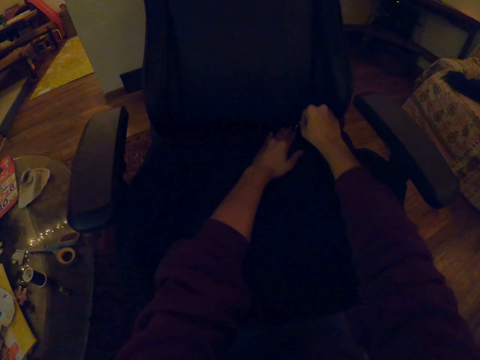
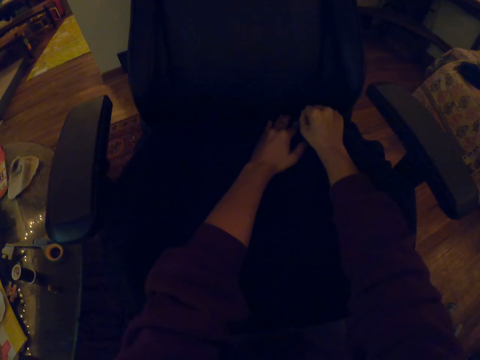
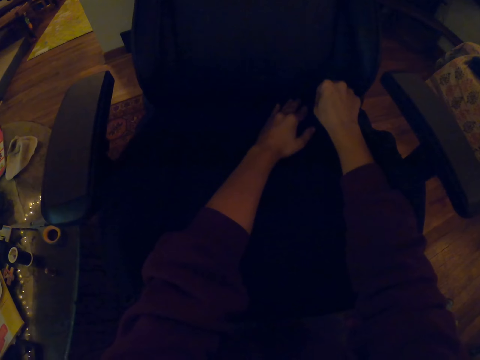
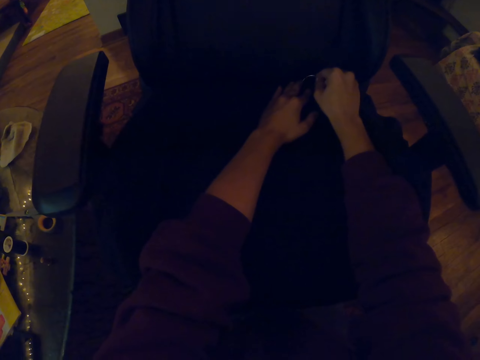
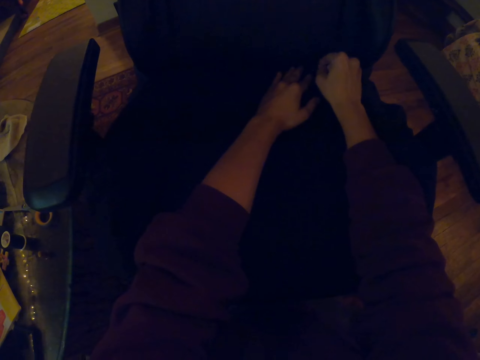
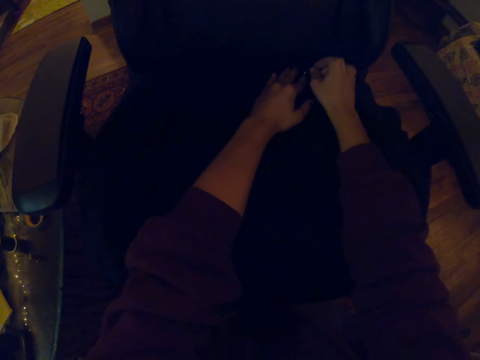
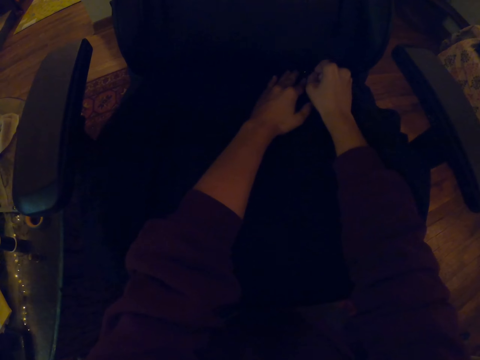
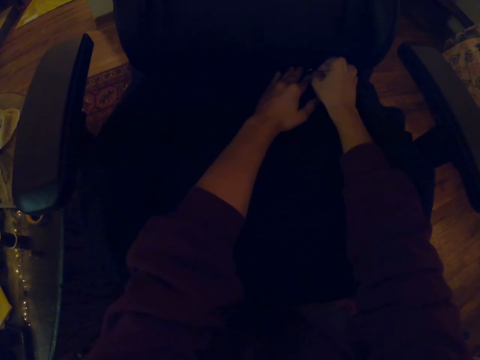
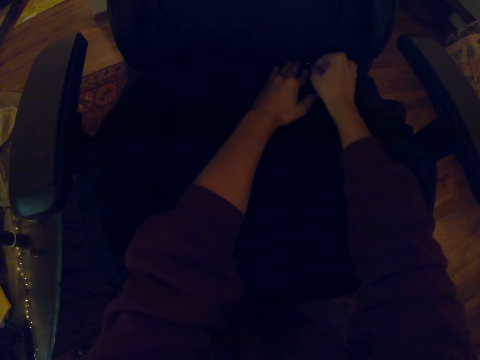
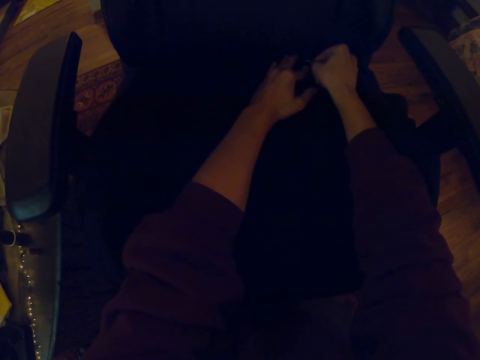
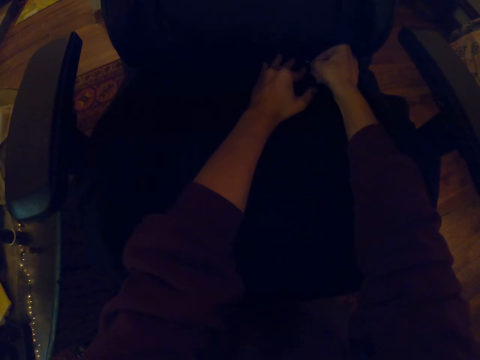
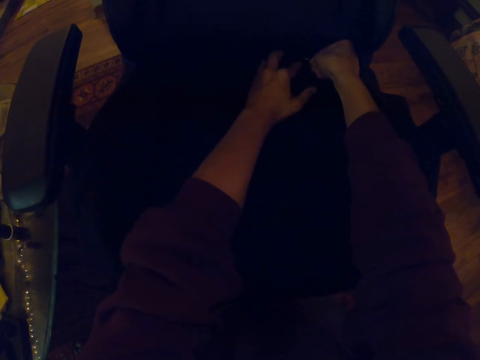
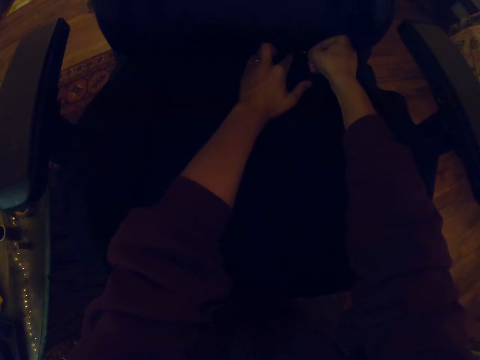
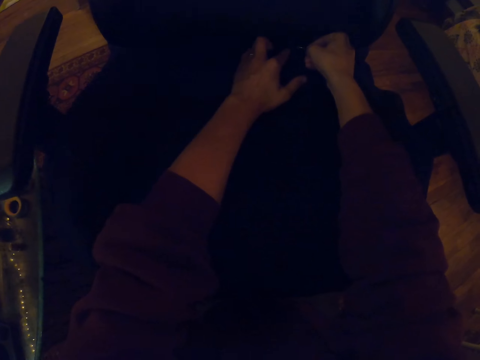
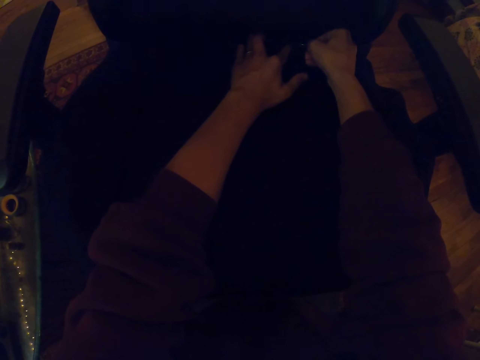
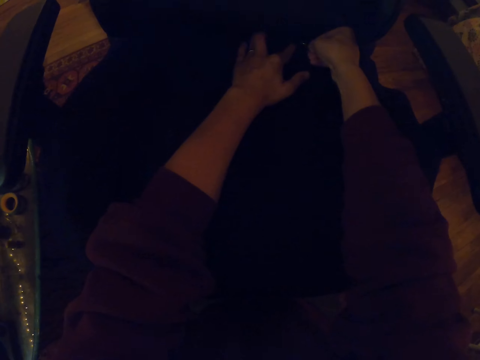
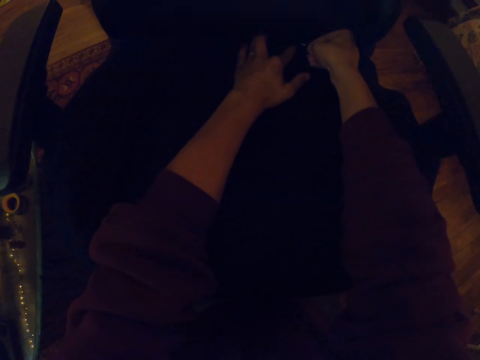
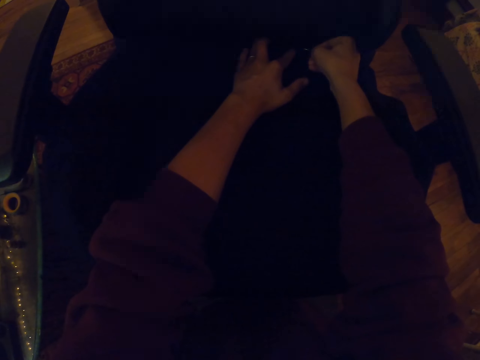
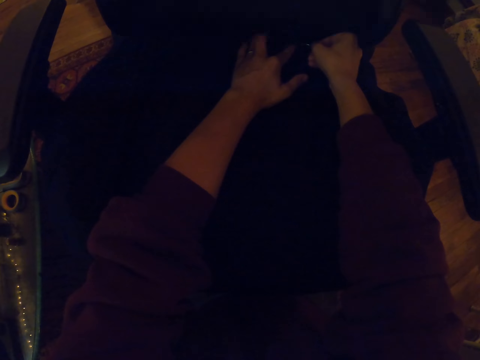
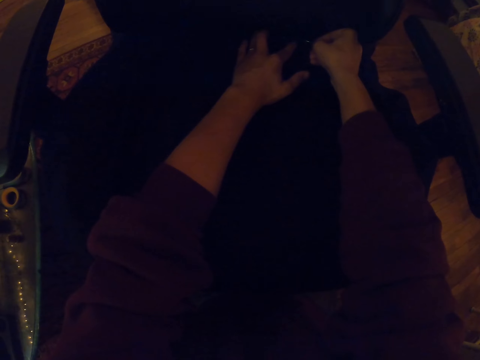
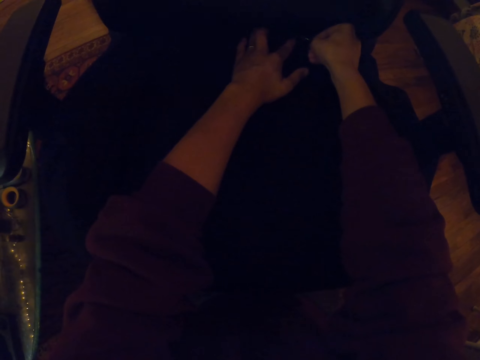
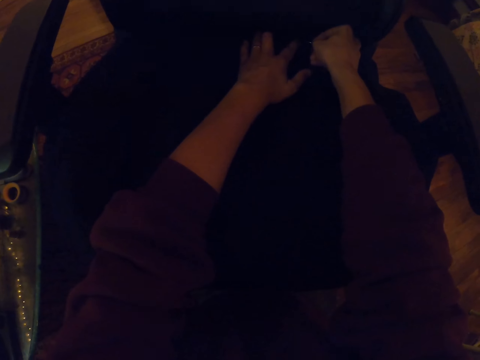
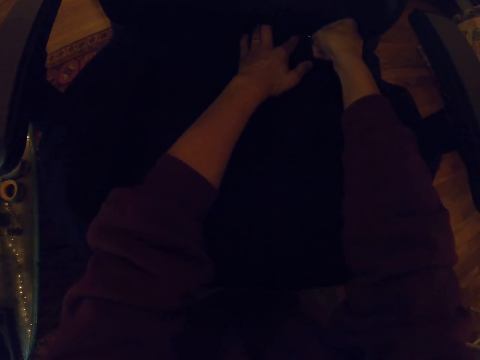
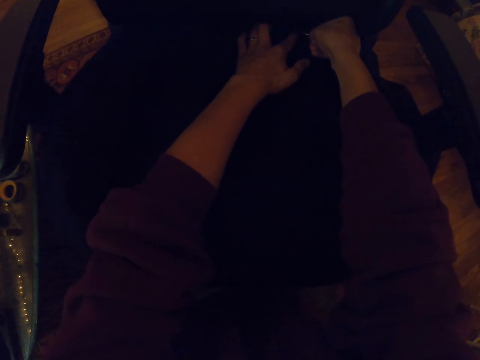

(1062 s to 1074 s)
The camera wearer stitches the chair. They sew the seat.

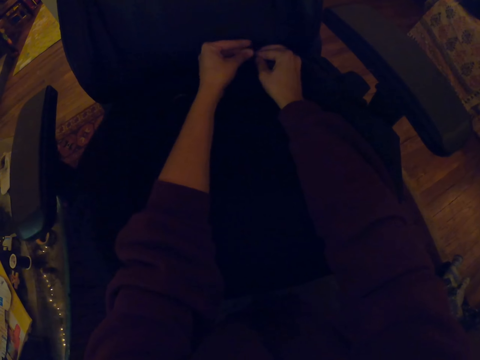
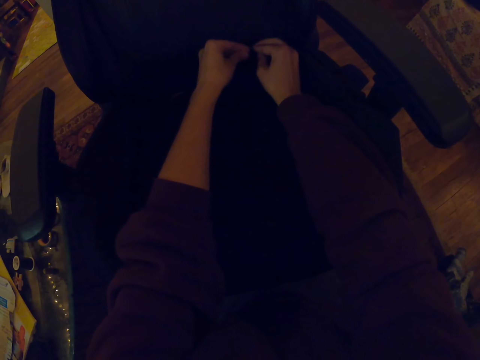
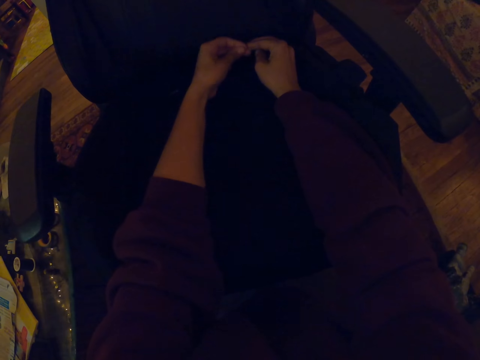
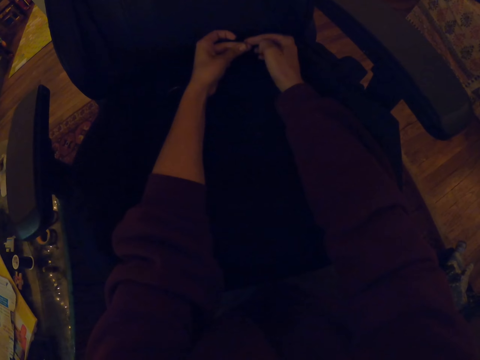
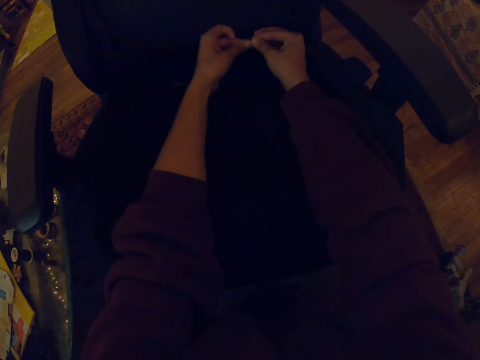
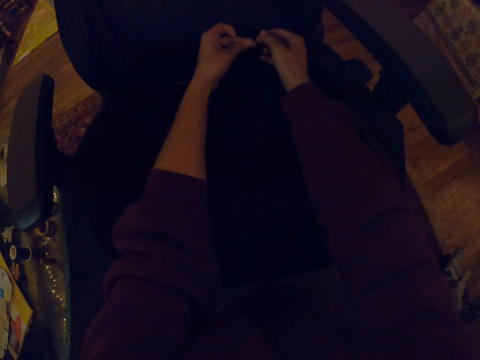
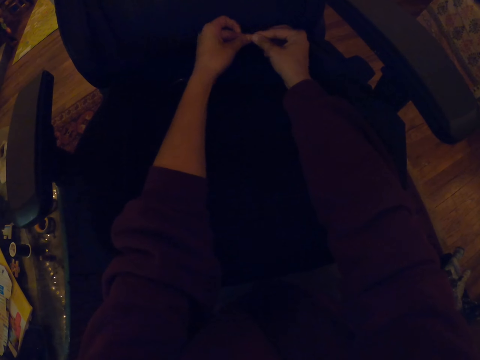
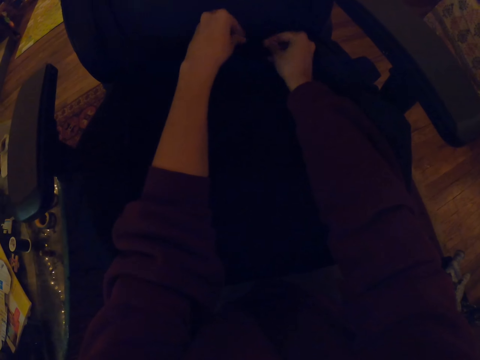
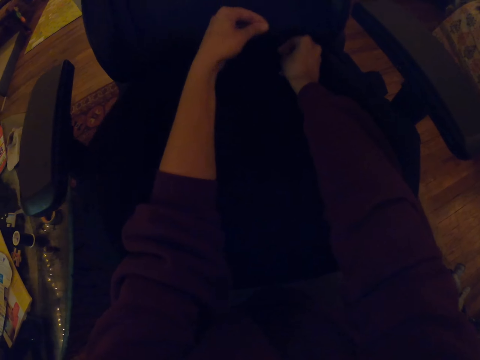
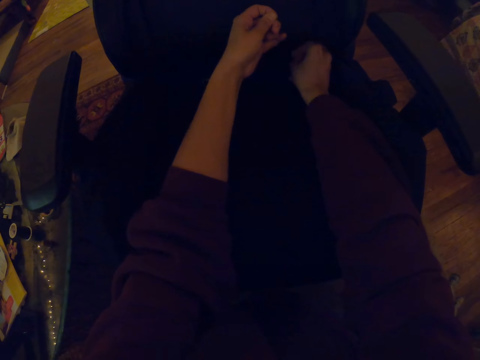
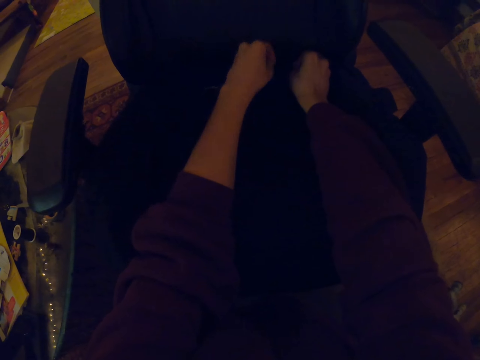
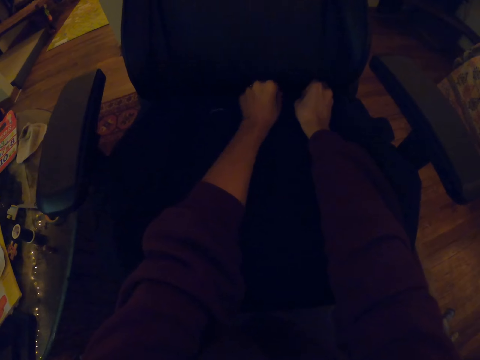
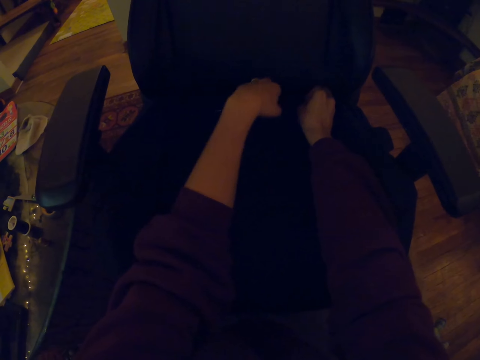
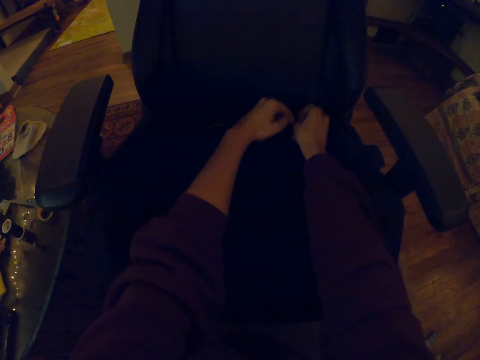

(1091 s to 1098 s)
The camera wearer ties a knot on the thread.

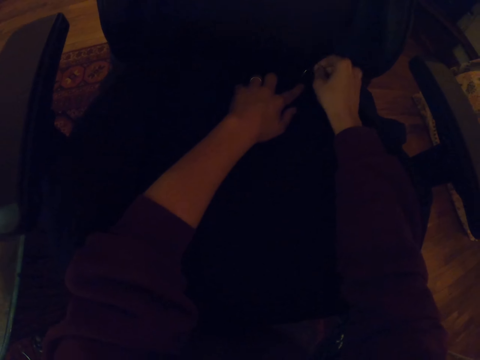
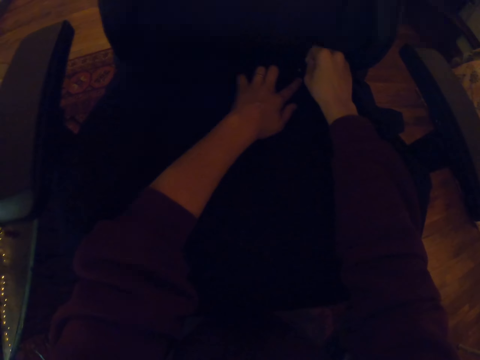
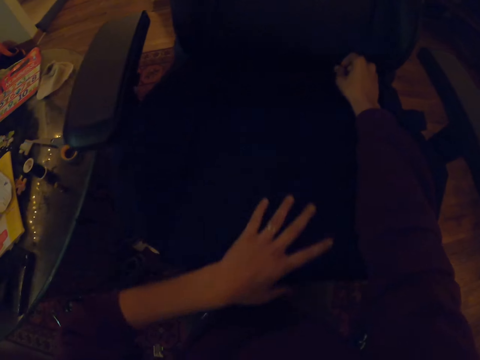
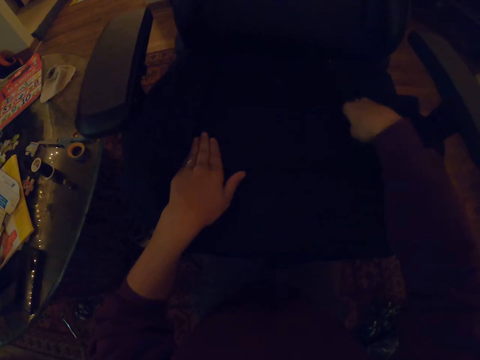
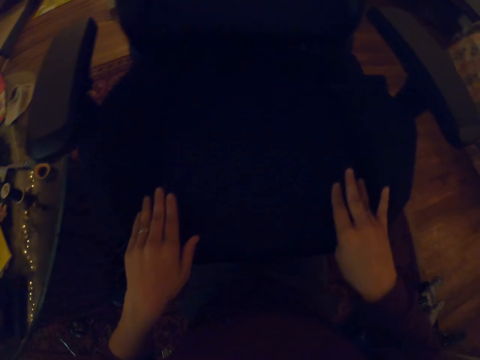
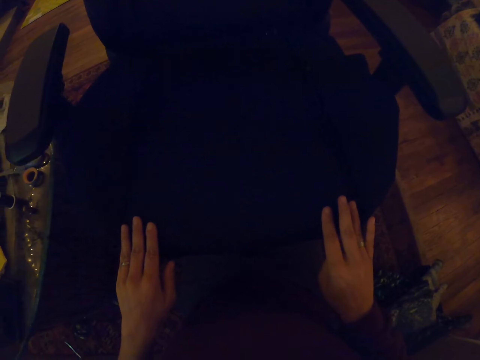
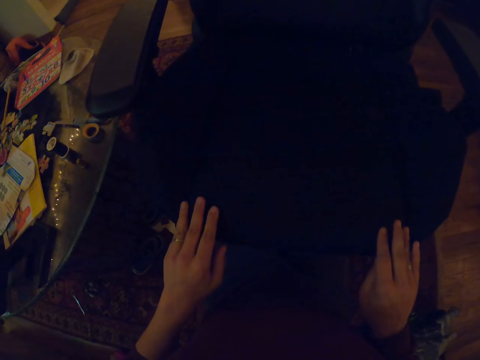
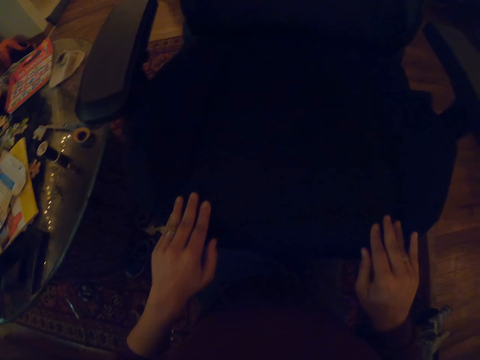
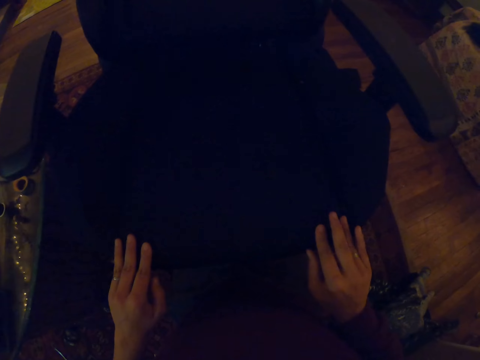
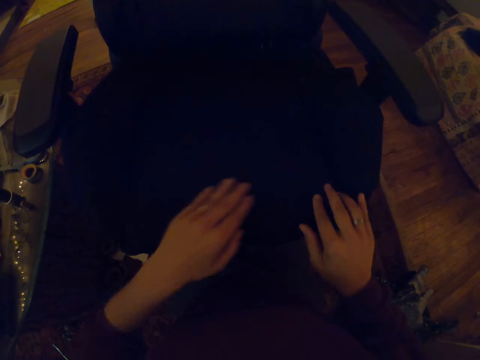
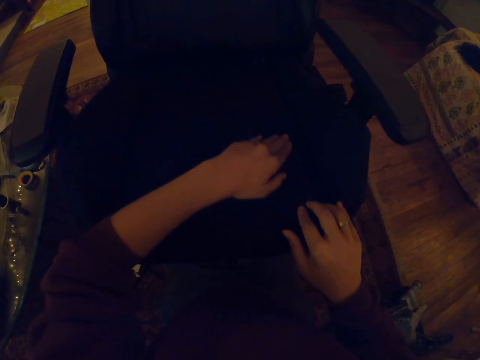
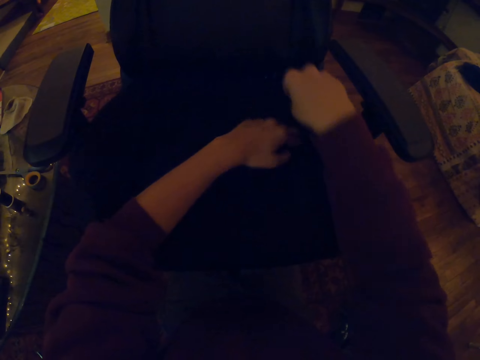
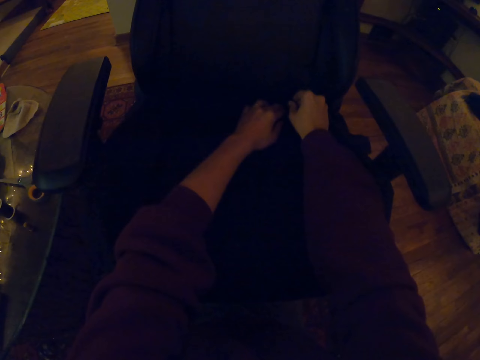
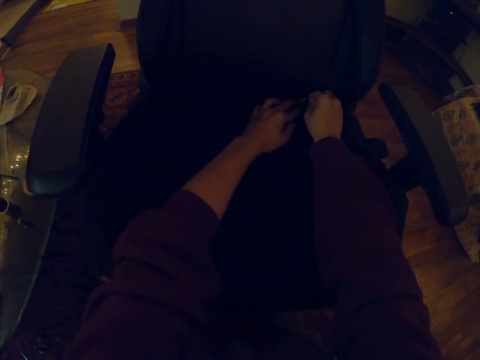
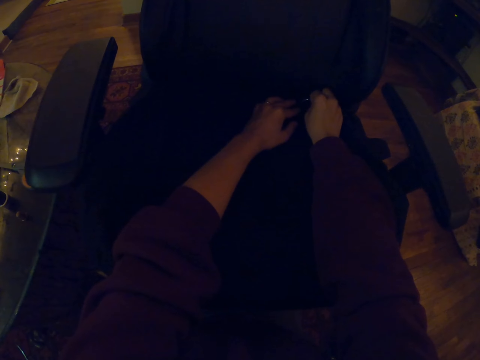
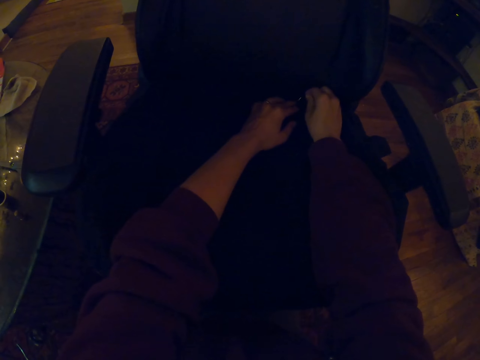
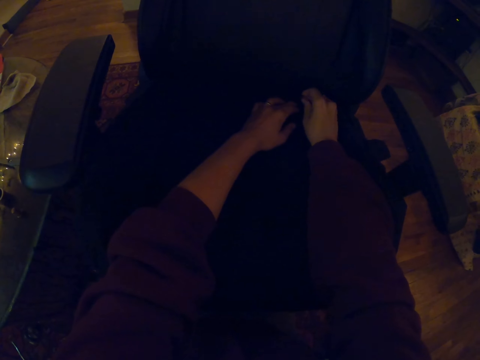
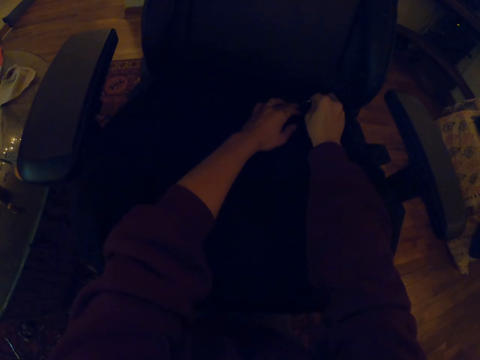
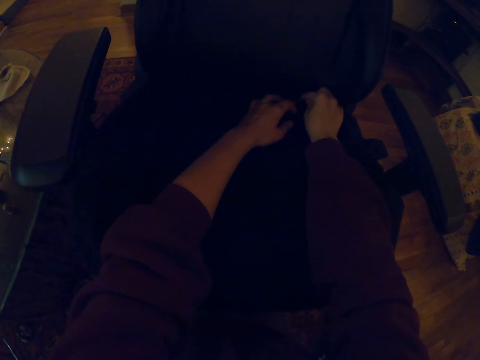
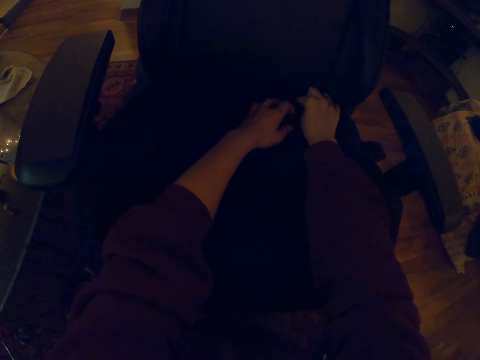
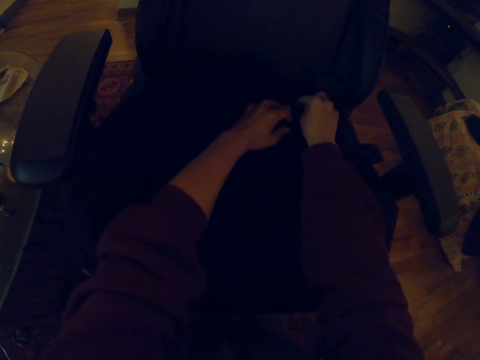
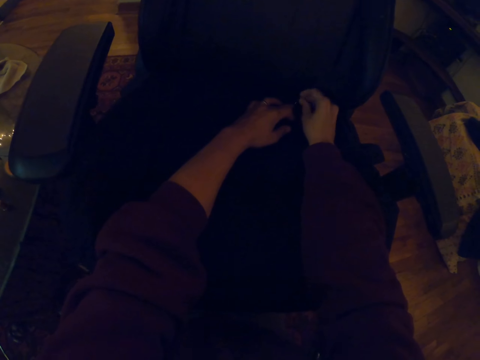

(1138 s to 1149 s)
The camera wearer touches the chair. They knit the chair cloth.
